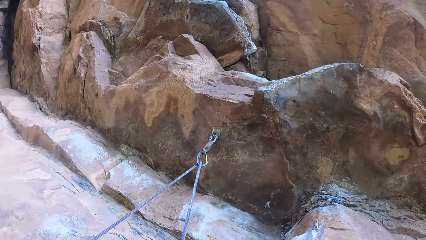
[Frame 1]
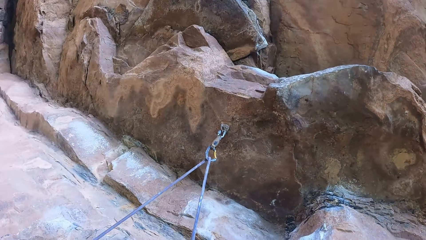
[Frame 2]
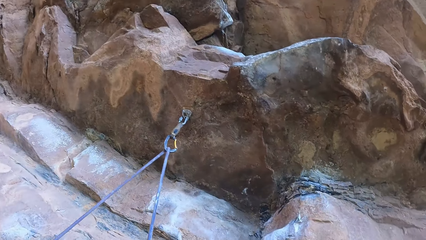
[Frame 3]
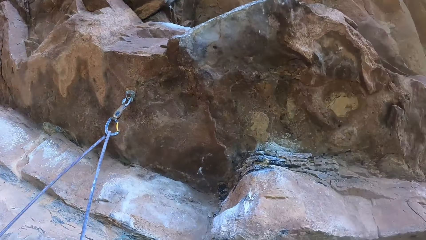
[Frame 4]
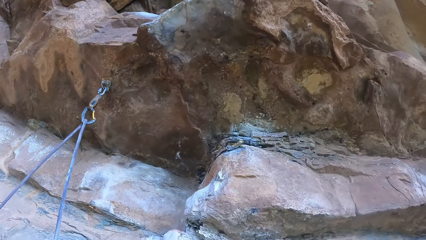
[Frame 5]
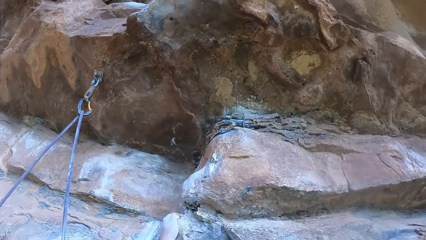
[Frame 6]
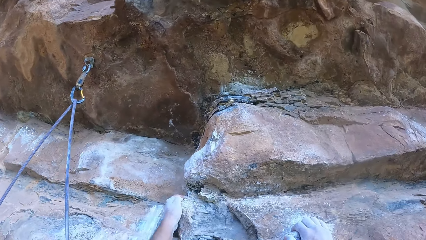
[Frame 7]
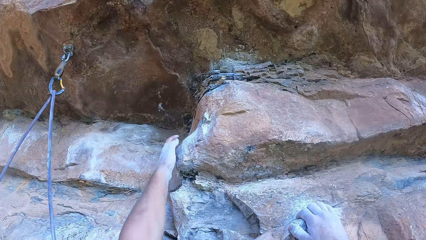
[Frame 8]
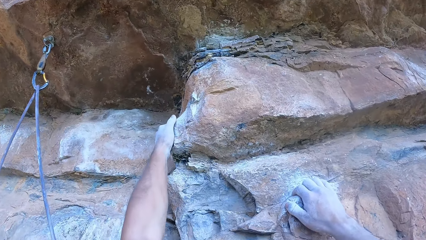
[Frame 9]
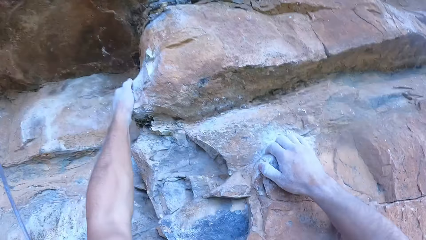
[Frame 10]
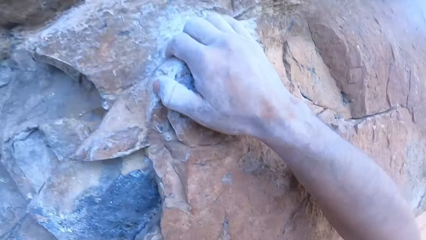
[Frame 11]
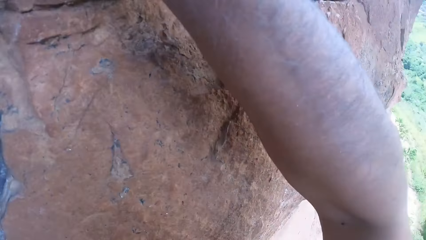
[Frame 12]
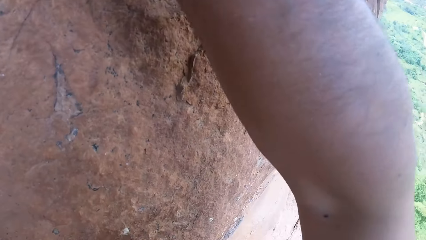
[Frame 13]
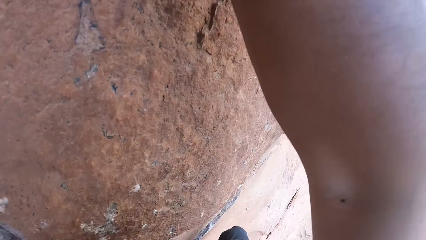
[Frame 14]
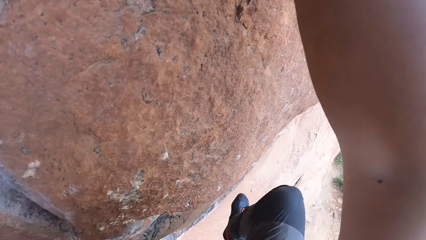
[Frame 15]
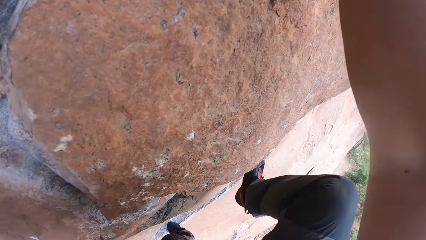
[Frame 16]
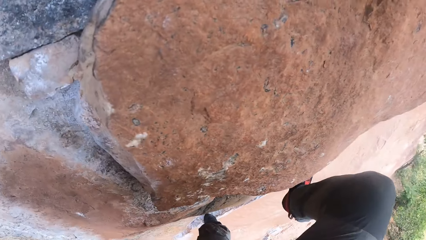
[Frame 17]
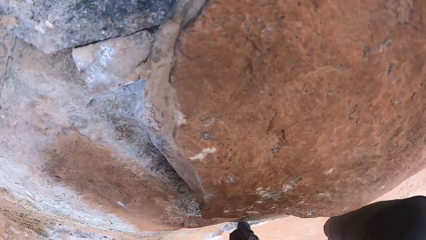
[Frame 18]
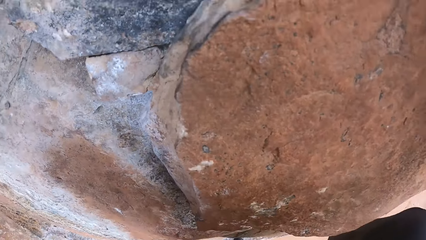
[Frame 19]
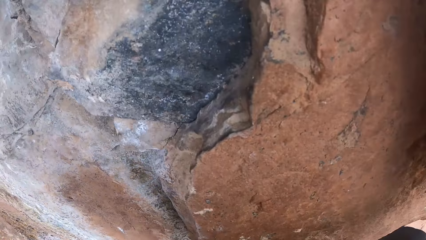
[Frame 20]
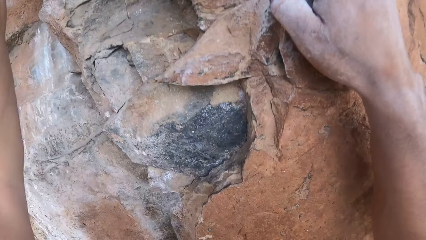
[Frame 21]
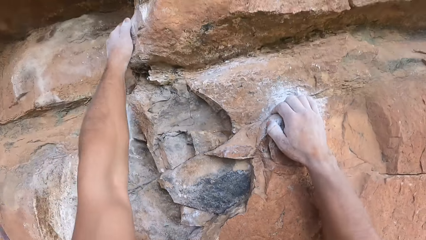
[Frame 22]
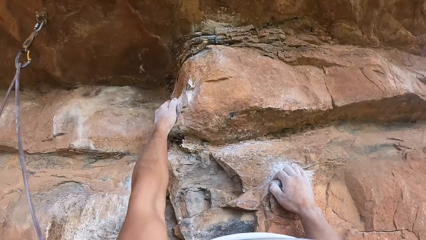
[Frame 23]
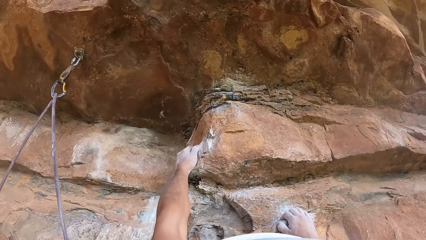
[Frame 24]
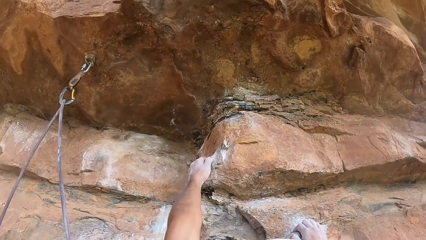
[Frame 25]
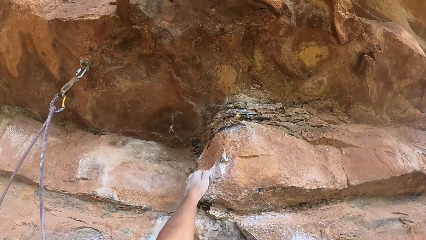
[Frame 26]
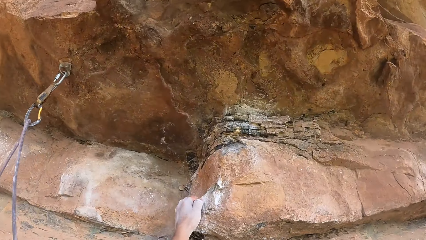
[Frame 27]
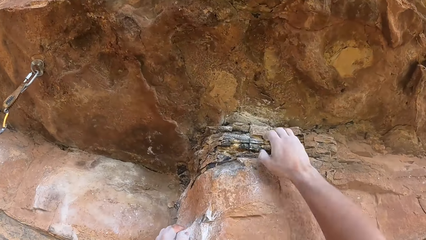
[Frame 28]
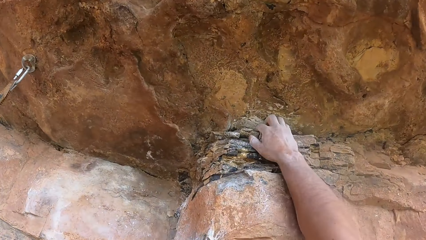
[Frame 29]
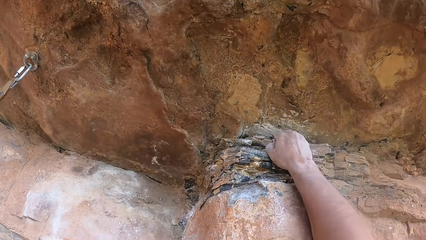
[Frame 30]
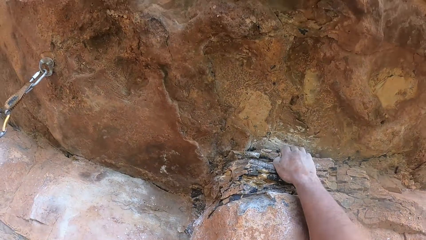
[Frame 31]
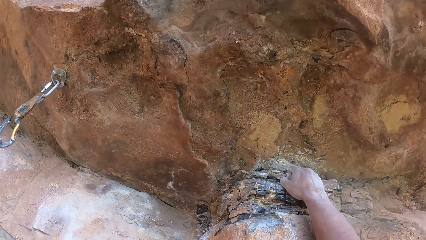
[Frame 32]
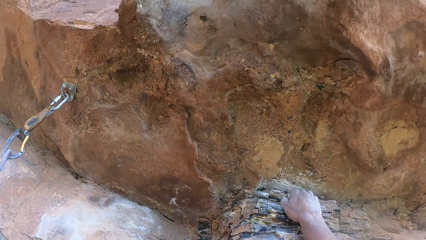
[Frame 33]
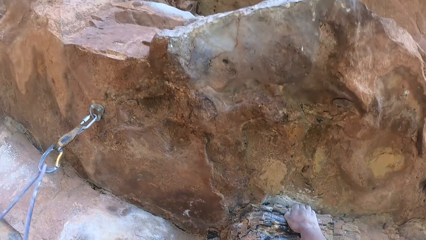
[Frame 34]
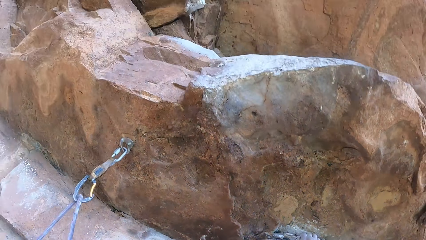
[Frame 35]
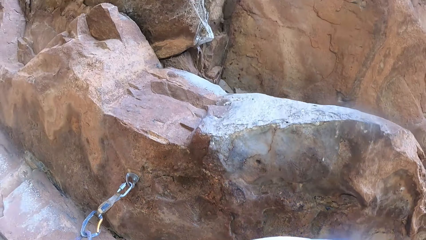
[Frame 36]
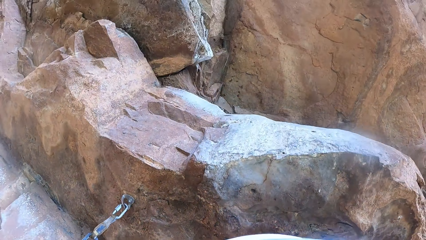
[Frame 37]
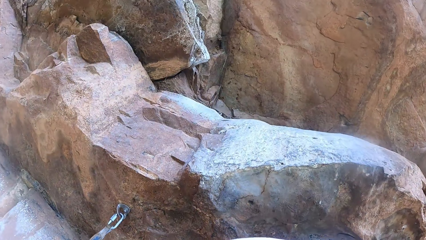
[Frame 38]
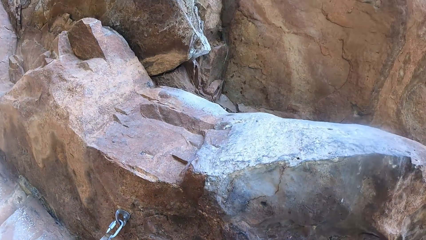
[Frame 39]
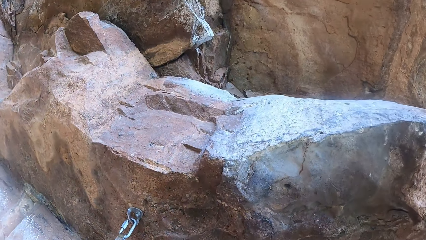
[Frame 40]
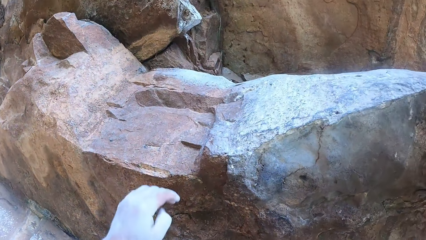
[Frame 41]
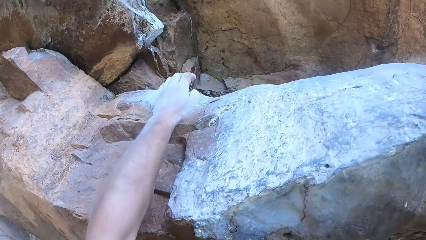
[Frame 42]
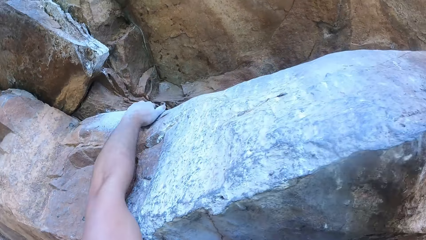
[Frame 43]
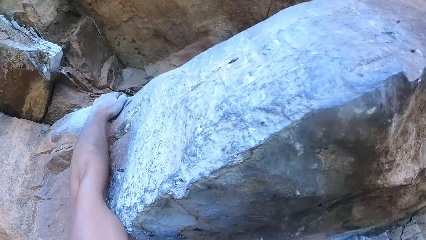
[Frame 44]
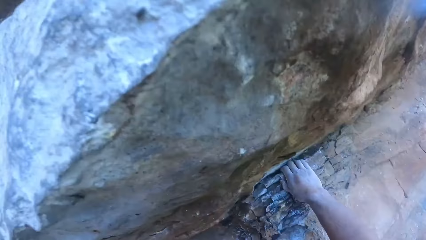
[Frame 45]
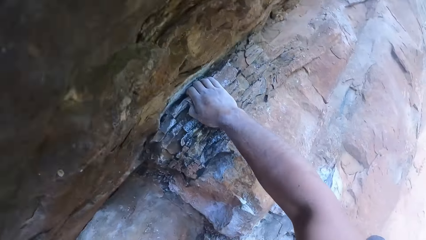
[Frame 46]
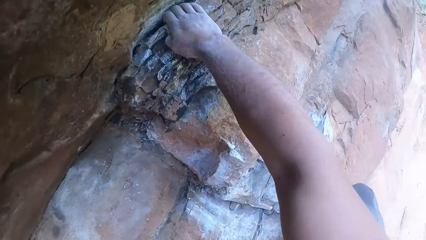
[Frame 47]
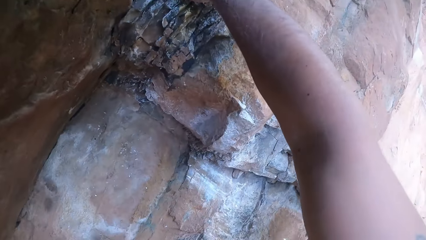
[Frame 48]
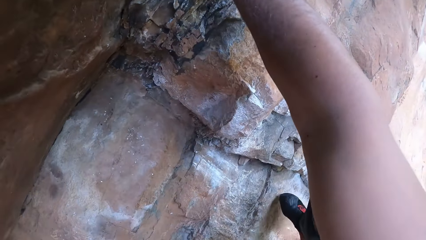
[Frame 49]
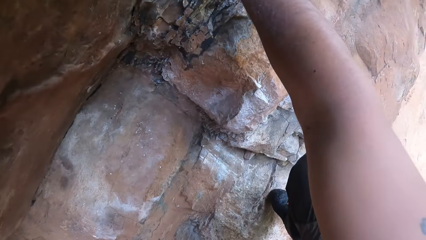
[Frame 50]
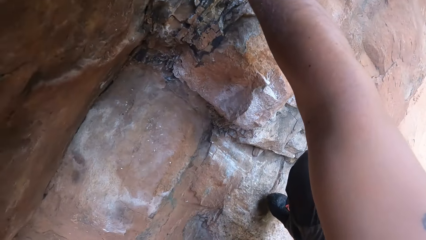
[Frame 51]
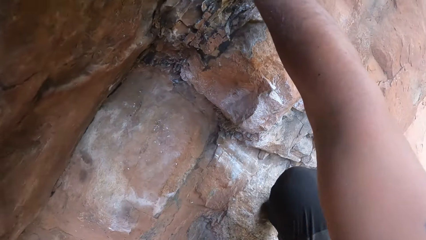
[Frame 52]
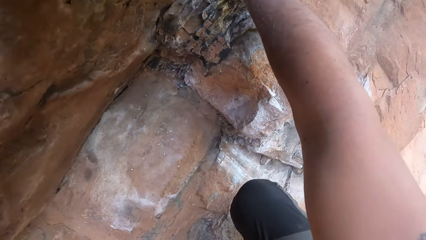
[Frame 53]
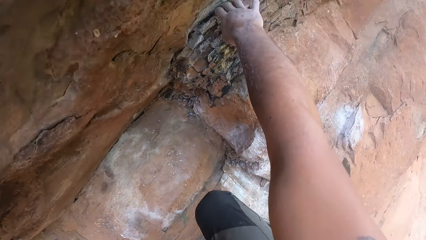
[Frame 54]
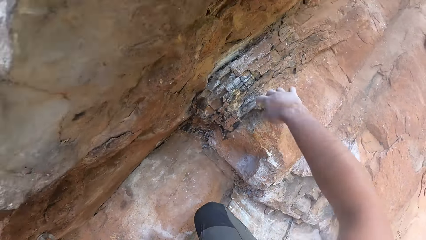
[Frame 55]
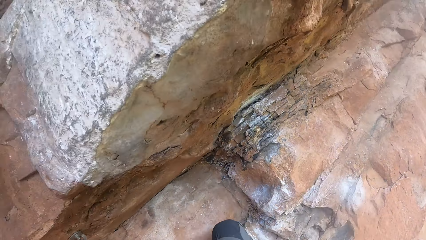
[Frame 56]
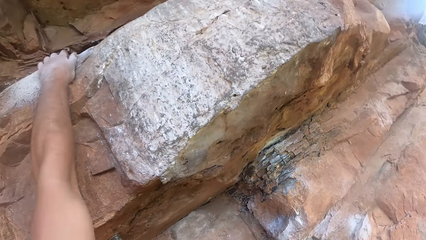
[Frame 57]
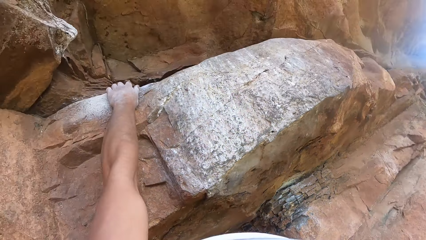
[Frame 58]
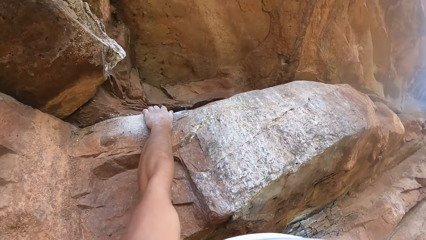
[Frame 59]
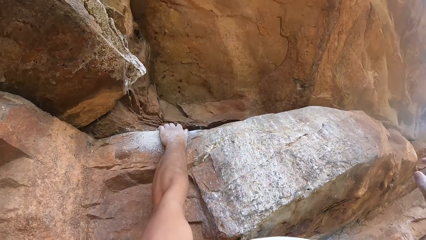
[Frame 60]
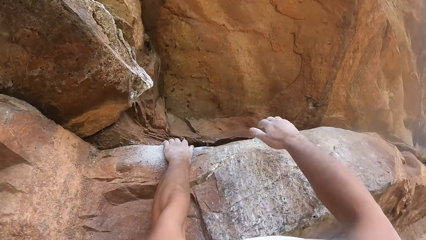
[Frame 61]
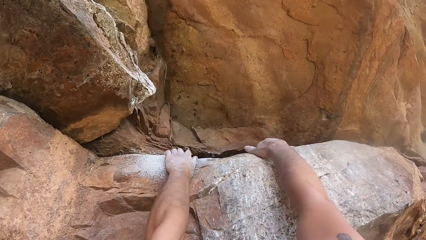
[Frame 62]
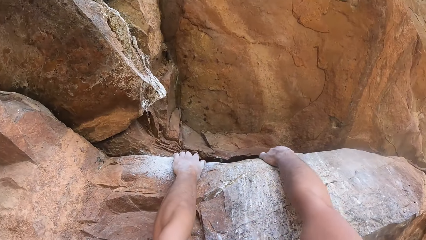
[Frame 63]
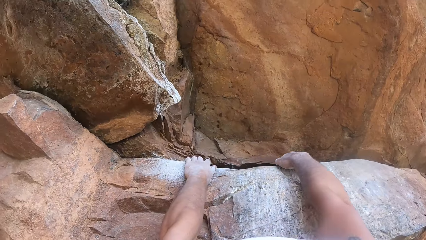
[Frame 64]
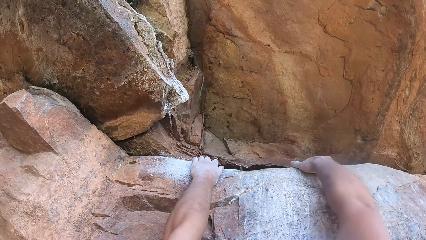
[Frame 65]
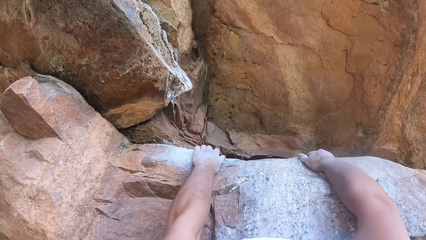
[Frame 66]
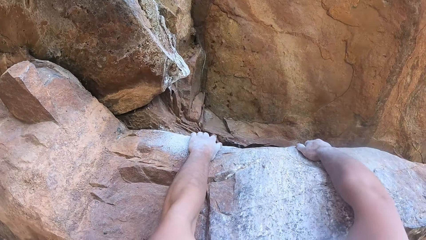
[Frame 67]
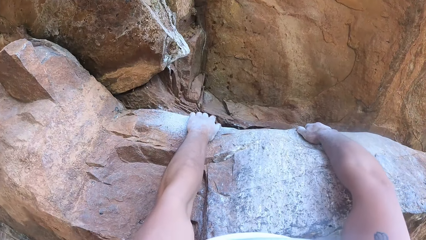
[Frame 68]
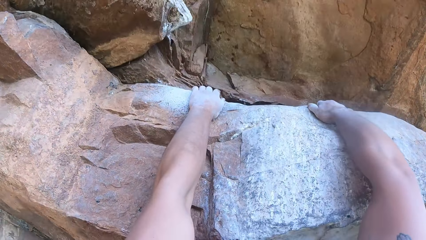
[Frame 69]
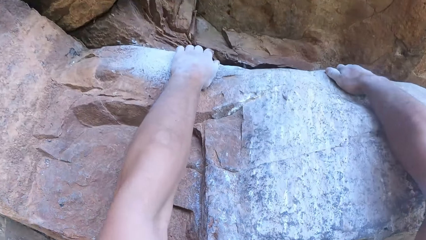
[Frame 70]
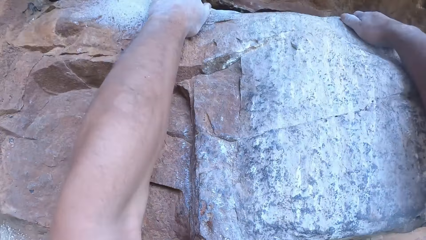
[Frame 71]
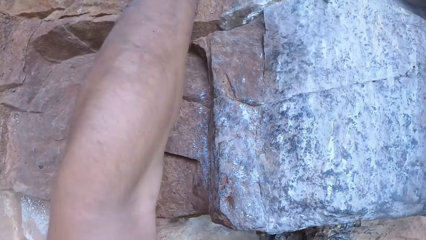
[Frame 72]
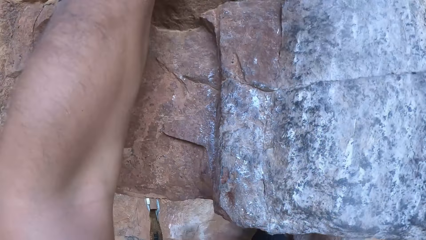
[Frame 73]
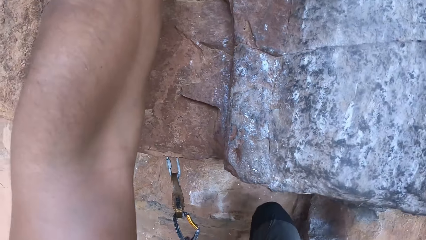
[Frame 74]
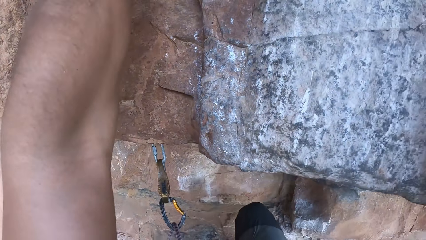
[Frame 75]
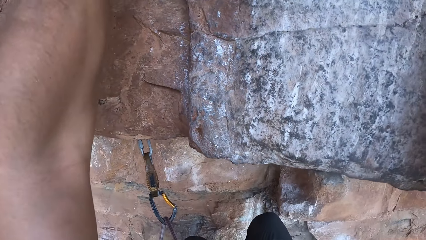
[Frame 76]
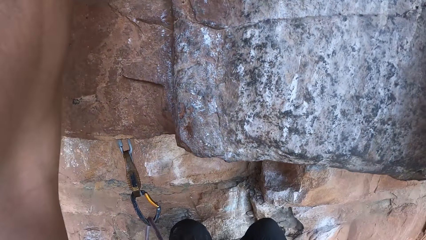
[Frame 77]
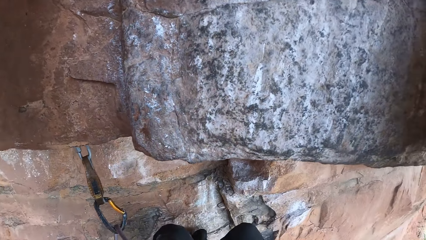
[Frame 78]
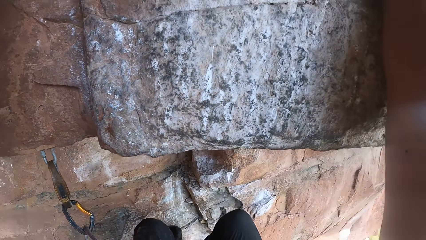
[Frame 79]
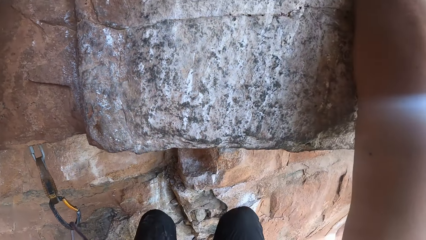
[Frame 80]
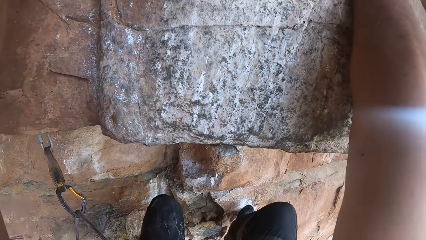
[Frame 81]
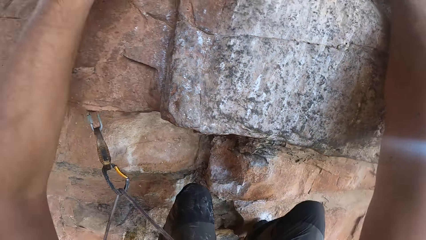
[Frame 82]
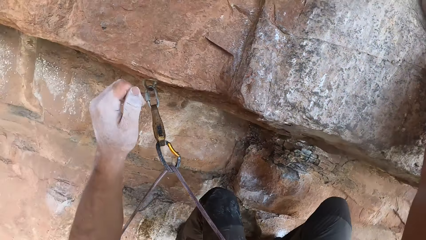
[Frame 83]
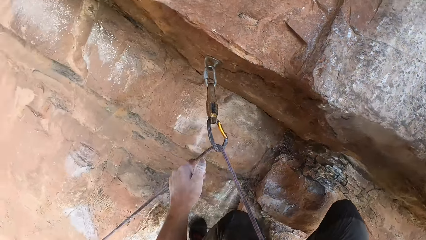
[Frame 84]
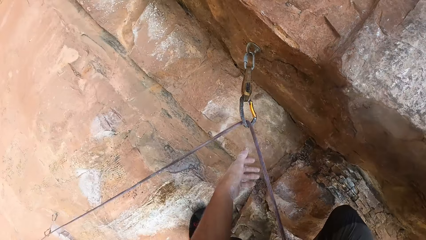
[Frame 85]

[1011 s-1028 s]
The camera wearer moves their hand, ascends the rock, and holds on the rock. They hold on the rock again. They move their leg, ascend the rock, lower their hand, and hold on the rock.
